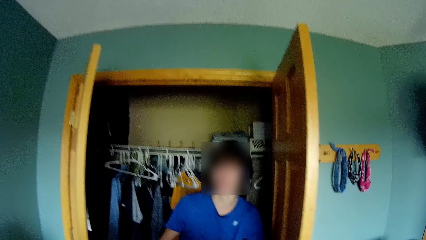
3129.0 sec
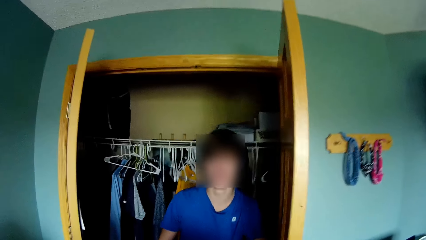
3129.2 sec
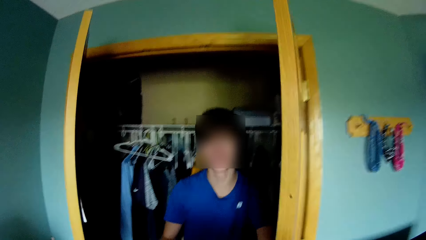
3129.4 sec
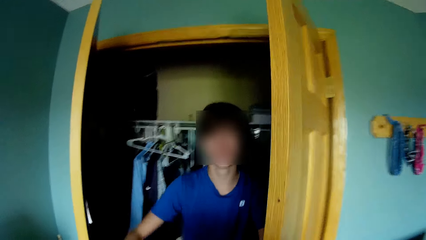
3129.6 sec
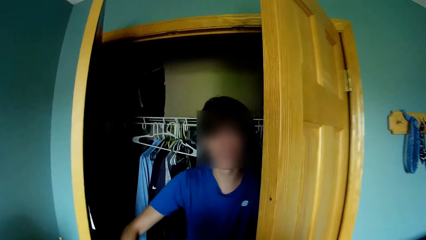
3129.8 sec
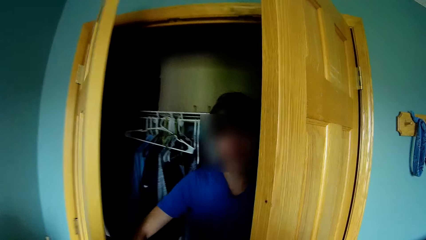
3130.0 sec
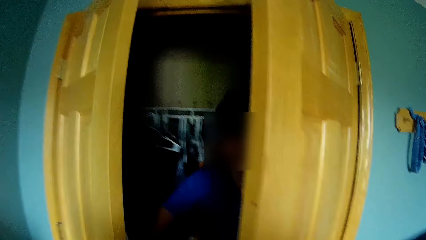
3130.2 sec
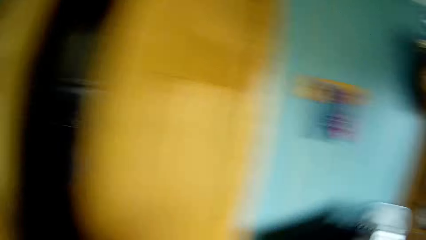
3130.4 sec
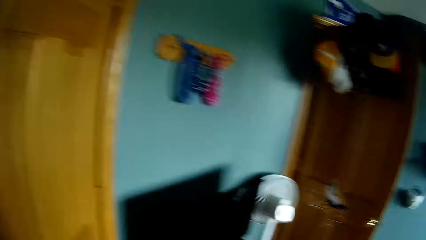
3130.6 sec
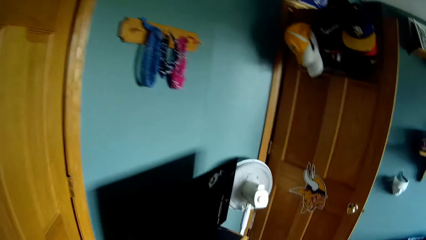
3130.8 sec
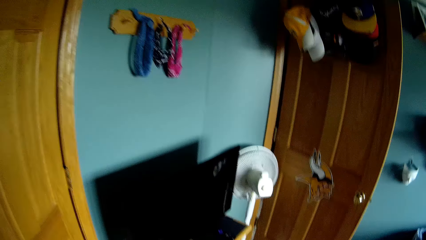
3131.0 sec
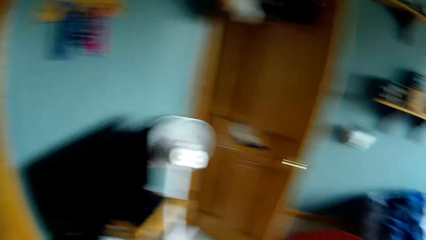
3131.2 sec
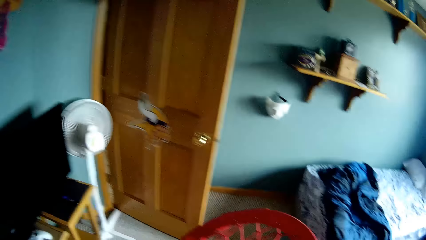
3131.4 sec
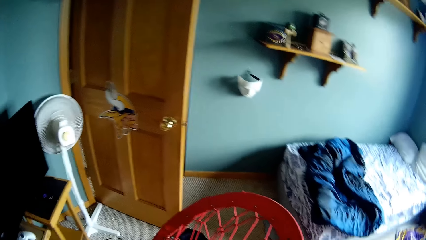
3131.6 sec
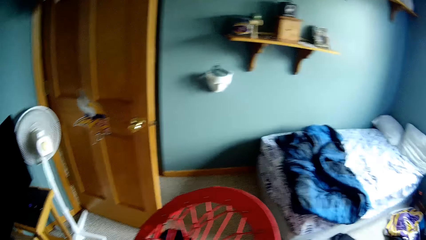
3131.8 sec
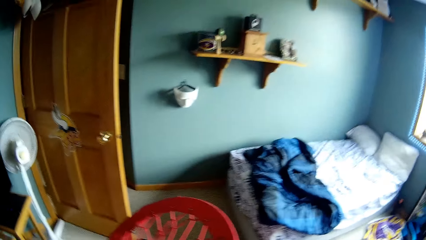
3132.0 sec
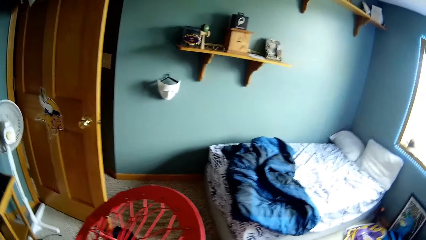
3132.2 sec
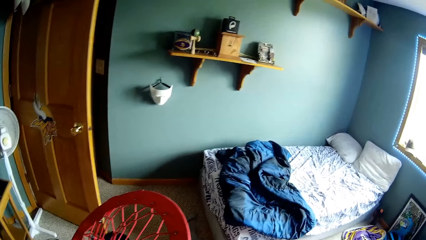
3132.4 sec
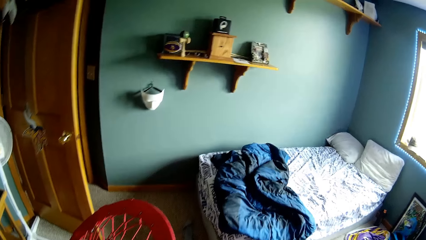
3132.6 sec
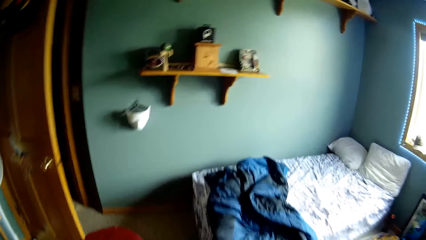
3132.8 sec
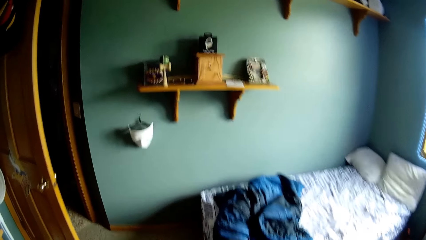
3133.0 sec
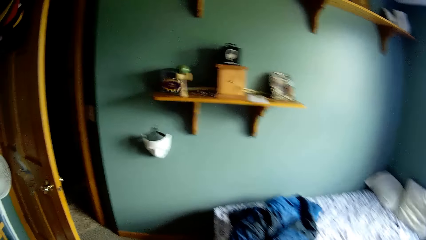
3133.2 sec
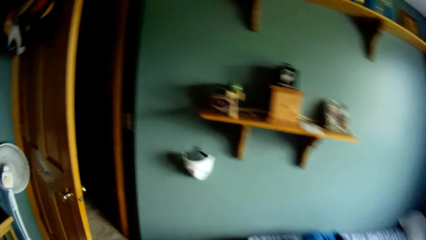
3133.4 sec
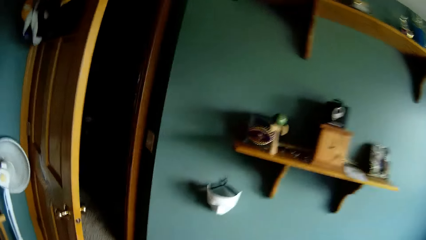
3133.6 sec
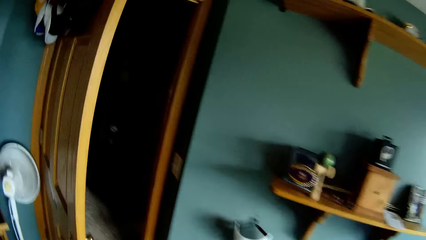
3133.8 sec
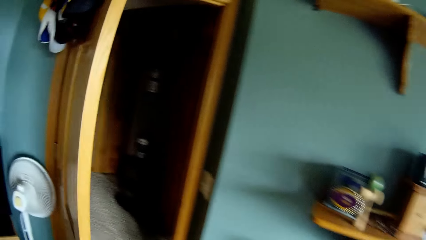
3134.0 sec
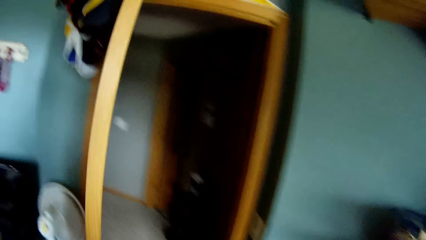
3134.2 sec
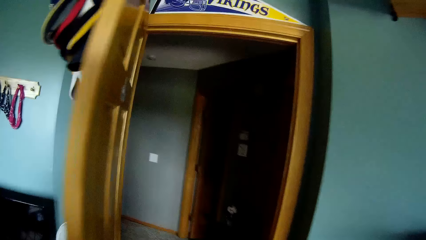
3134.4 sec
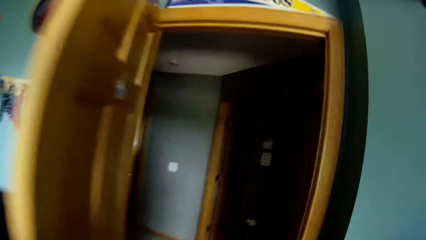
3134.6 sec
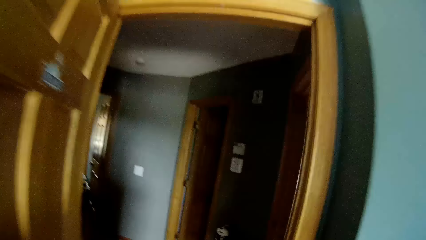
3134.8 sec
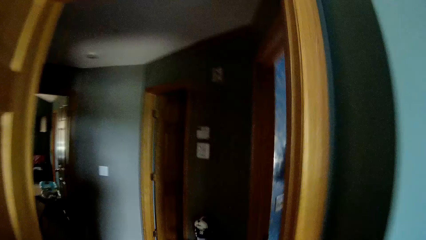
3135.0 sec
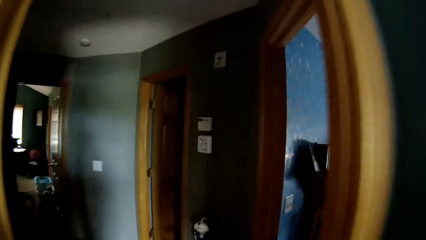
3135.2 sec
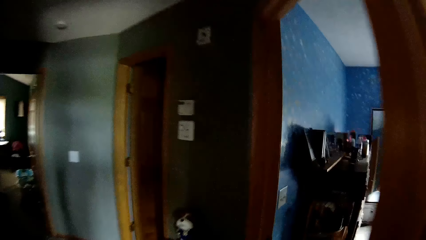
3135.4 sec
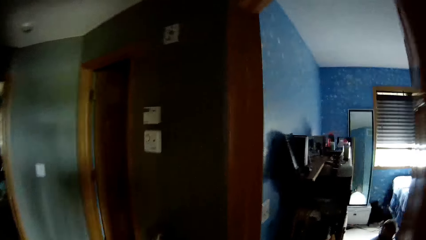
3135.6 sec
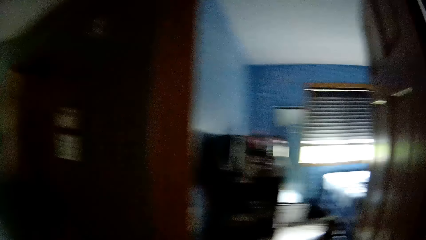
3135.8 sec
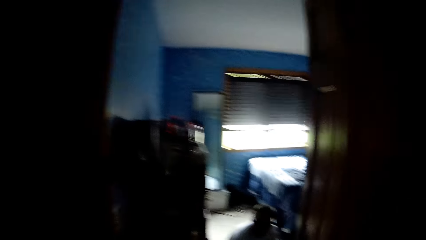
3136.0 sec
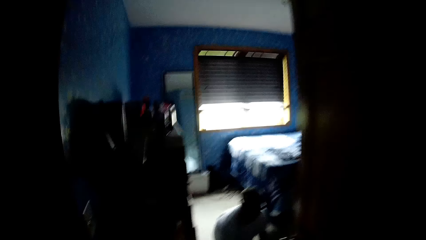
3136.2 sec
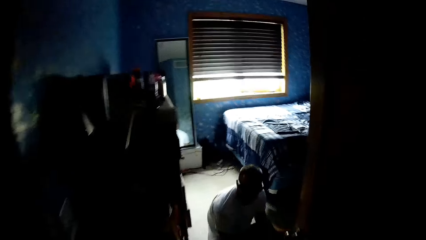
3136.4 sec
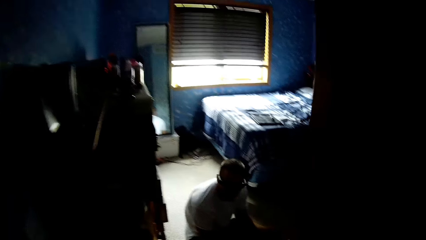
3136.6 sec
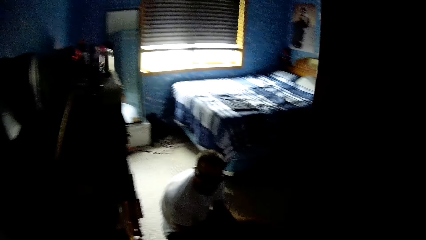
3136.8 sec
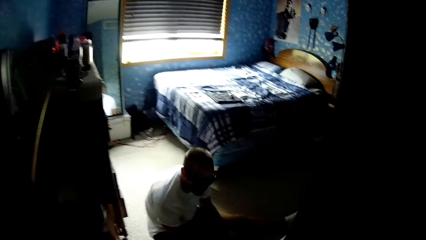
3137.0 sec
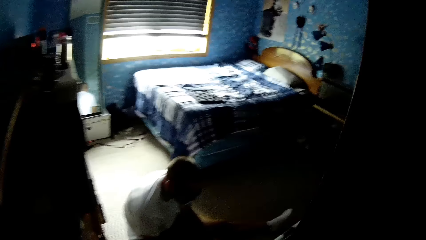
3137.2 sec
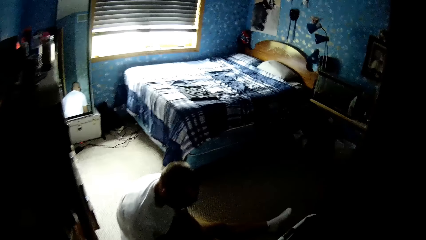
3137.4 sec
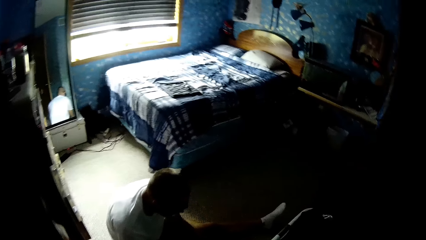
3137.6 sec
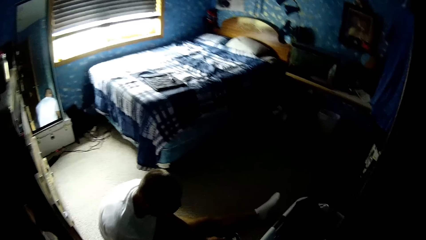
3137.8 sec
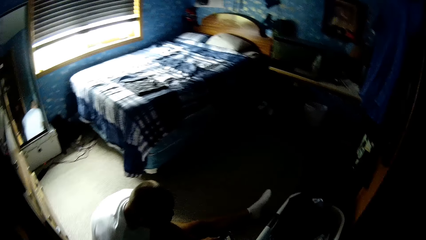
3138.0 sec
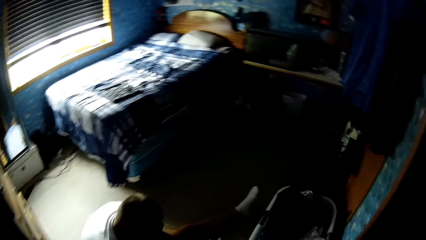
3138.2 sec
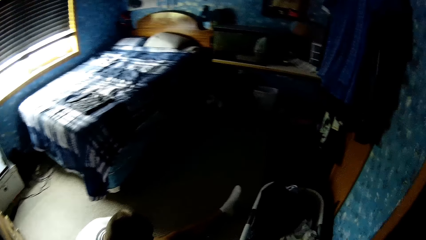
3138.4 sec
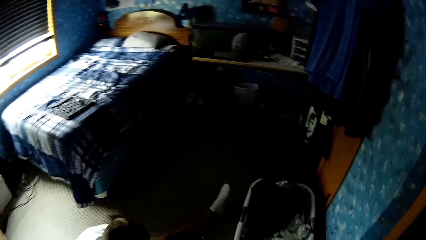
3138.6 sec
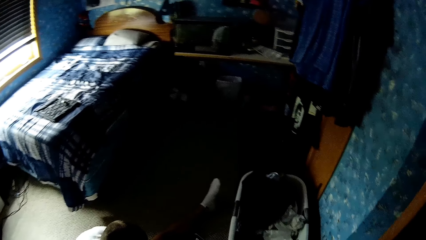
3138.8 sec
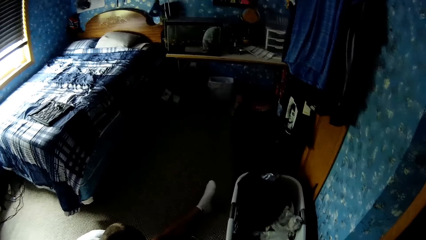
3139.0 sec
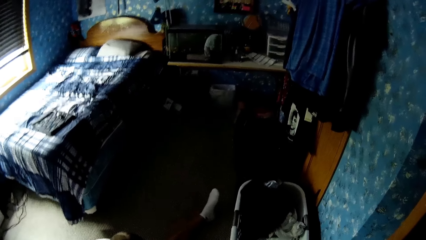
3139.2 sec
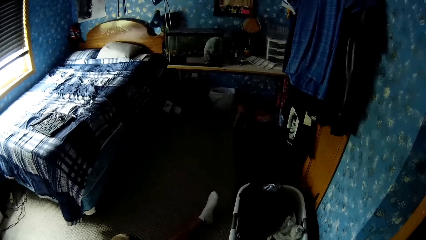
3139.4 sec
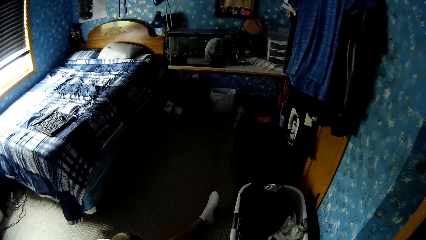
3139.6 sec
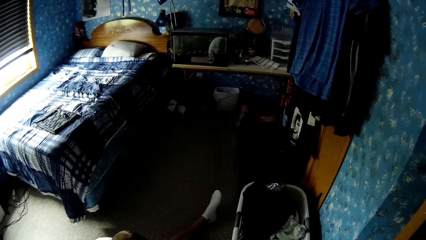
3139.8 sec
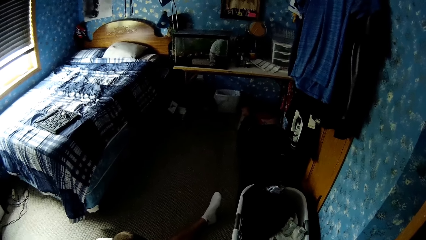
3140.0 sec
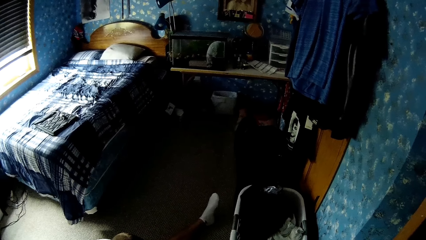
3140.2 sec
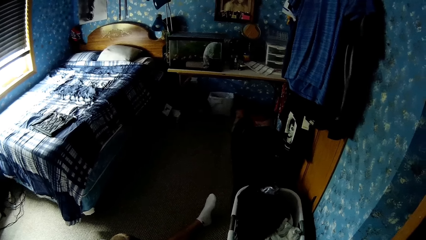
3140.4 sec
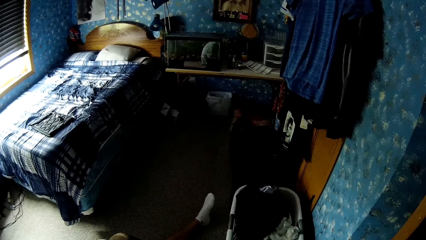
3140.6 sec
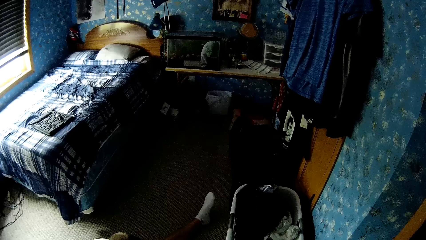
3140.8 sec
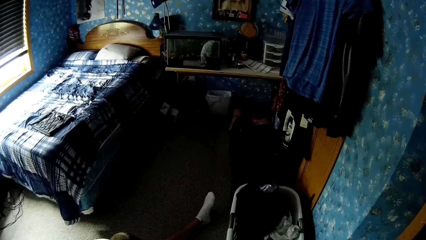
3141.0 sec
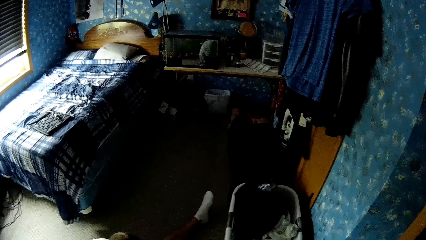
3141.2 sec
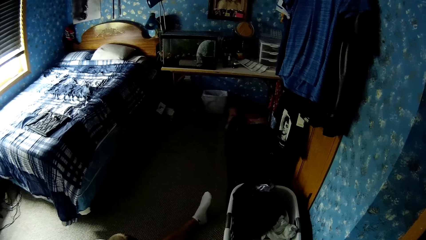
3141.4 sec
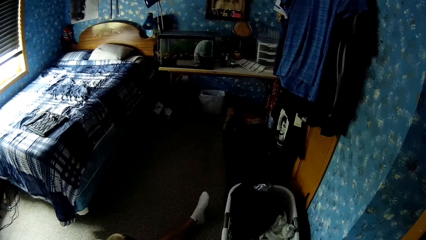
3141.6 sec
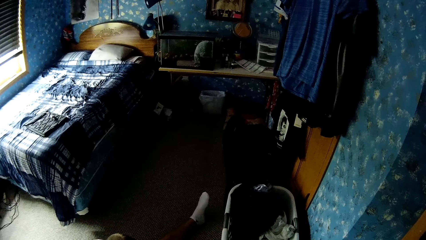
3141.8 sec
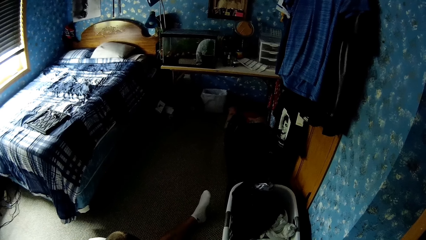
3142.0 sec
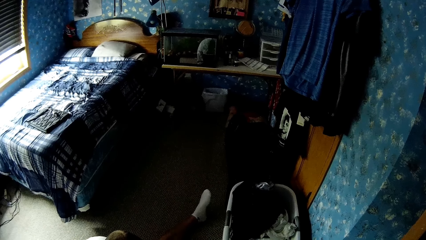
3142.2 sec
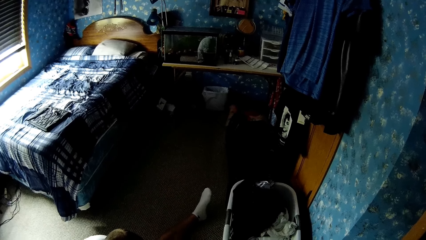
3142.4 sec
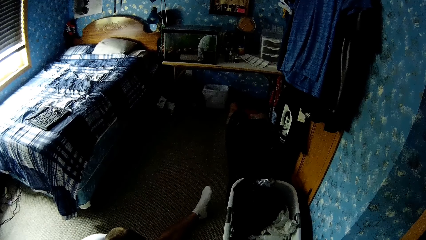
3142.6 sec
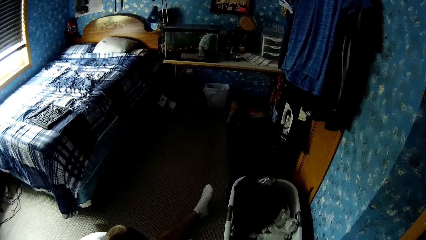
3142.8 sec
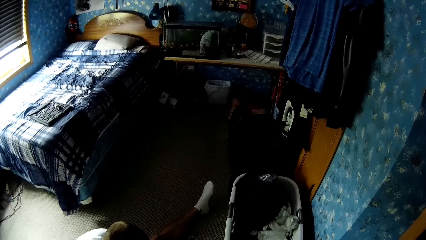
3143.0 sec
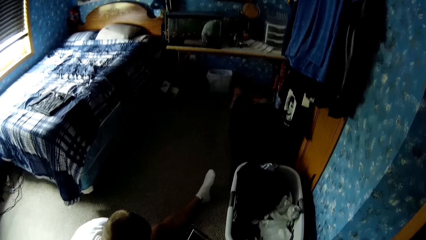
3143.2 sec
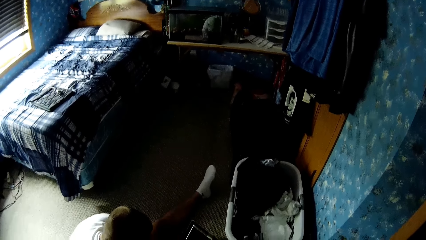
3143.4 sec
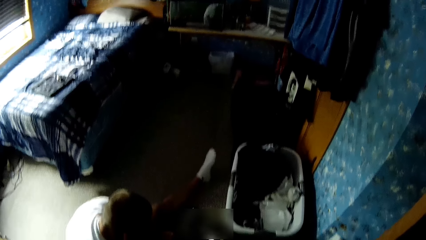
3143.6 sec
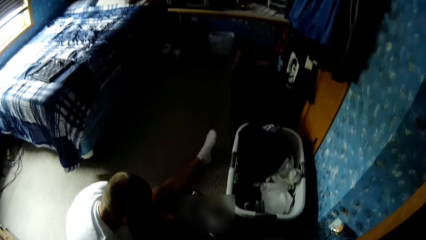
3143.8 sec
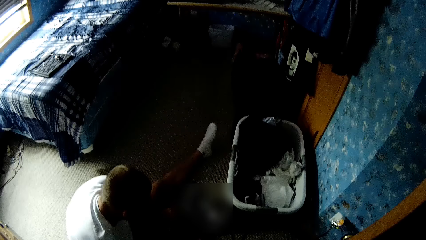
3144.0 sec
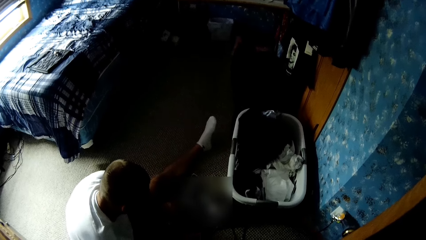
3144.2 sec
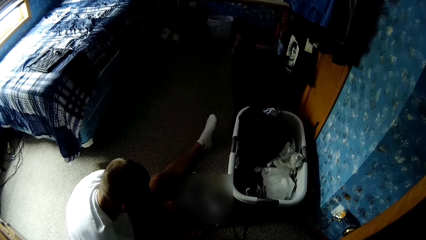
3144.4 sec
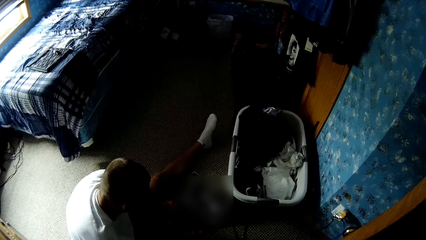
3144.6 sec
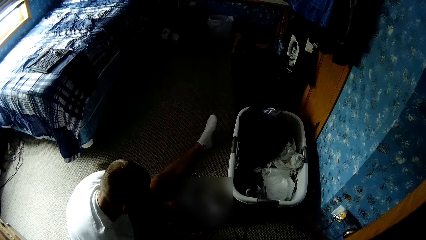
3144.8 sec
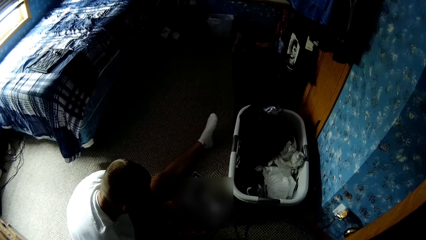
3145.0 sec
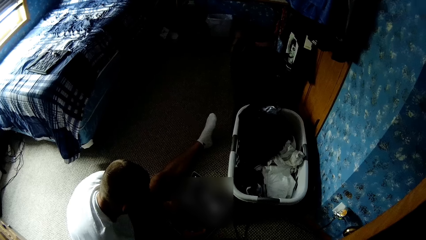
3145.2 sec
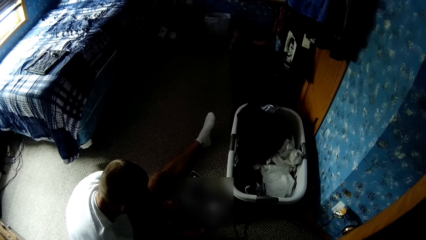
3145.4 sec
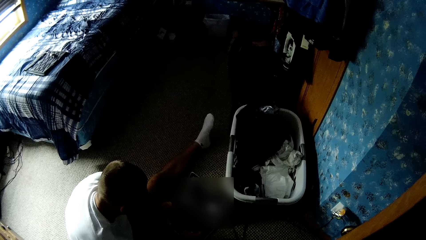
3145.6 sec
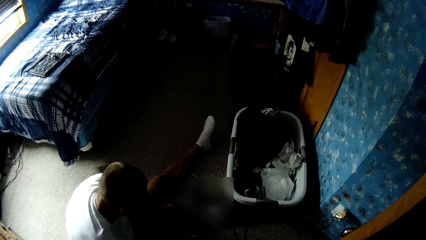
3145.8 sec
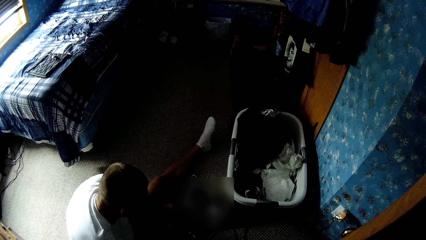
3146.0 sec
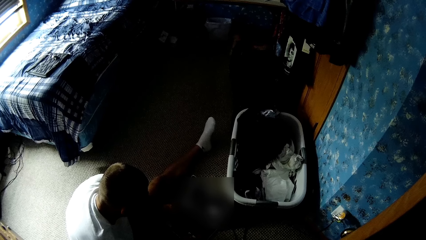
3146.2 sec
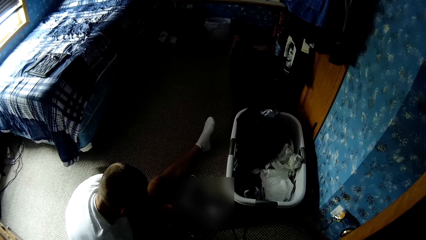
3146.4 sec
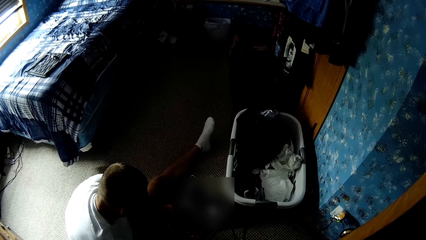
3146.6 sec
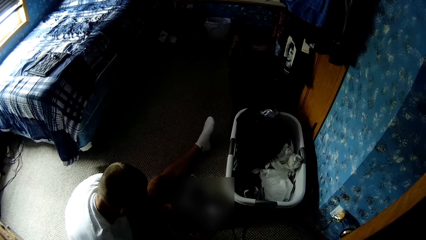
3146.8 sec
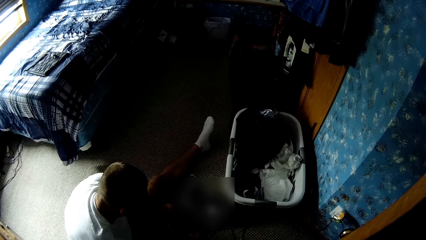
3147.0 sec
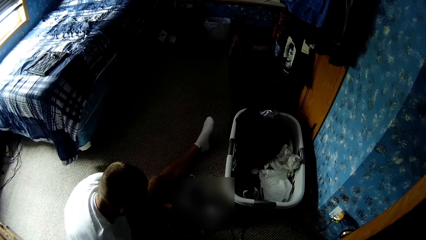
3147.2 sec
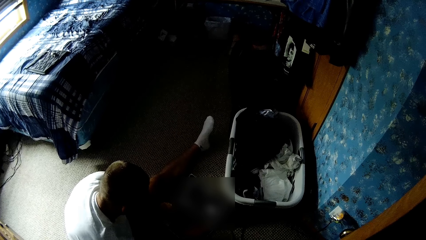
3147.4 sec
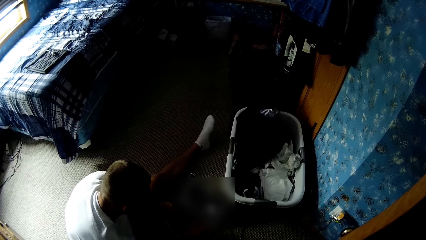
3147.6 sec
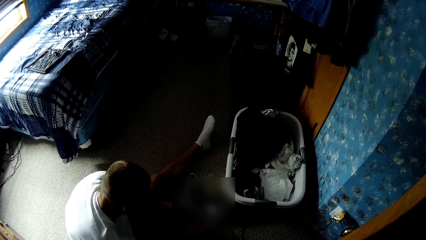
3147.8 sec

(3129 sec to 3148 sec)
The camera wearer talks with a person. A man closes the door. The camera wearer walks around the room. They look around the house. They walk out of the room. They walk around the house. They walk into a room. They walk around the house again. They talk with another person. They look around the house. They talk with the other person. Another man repairs something.
